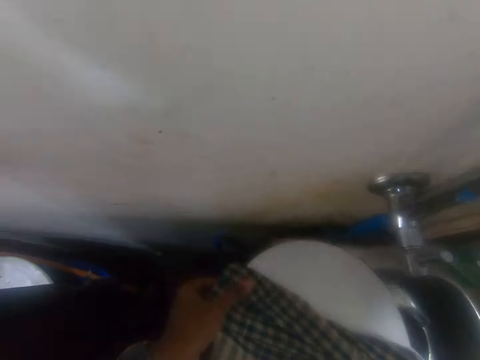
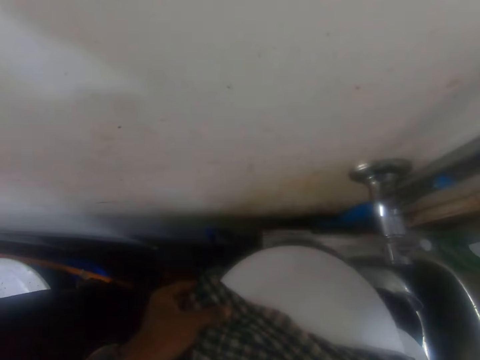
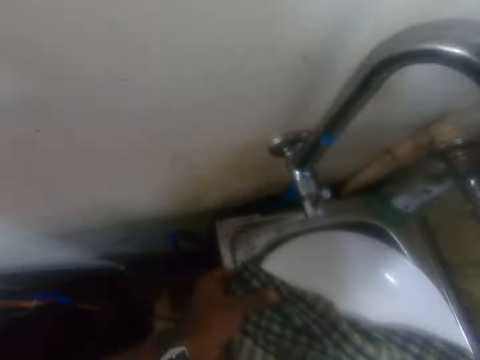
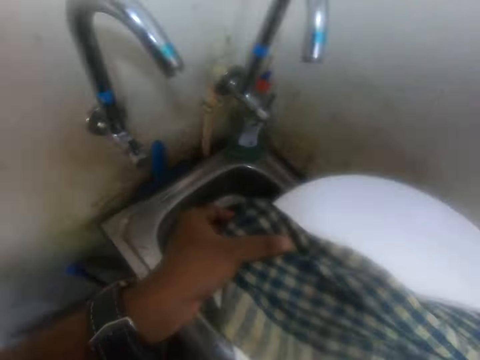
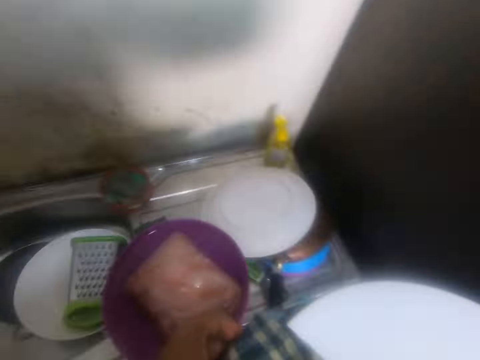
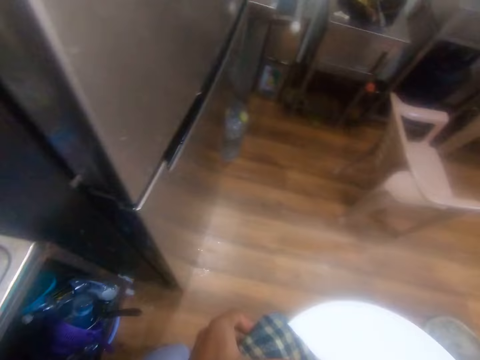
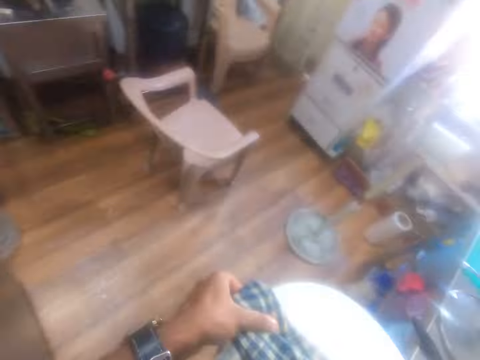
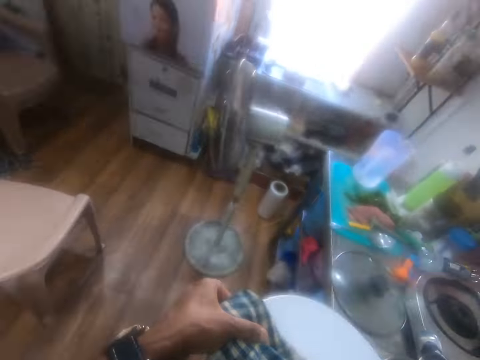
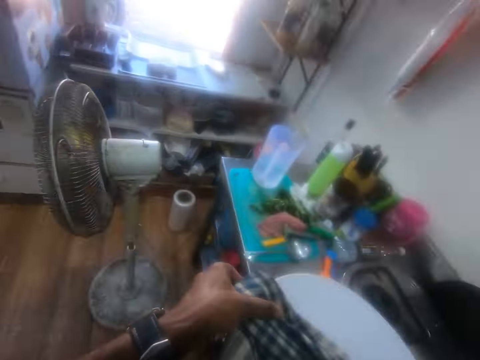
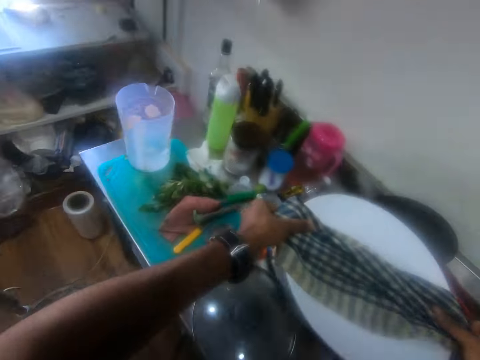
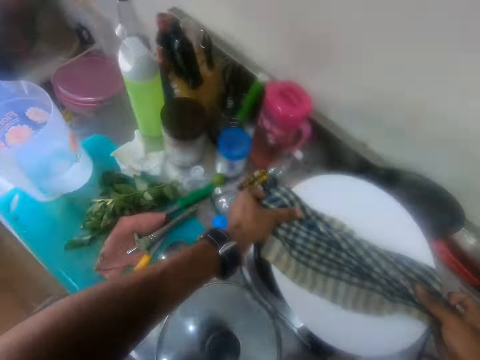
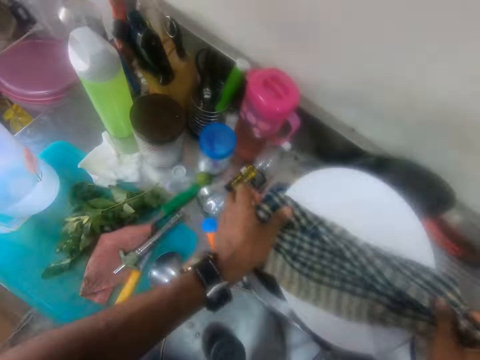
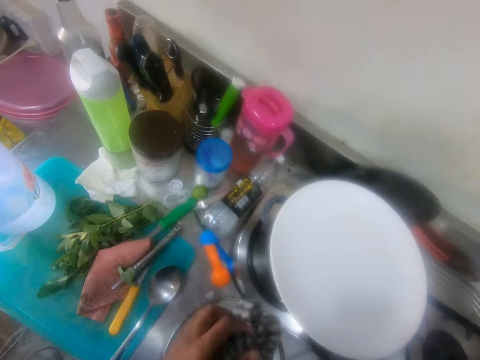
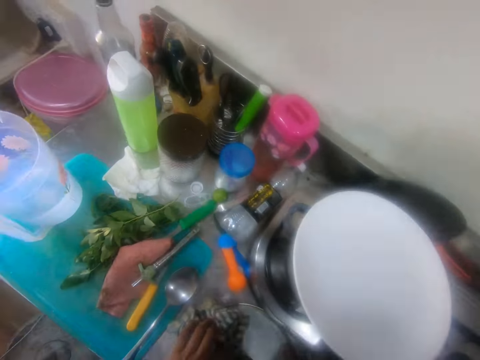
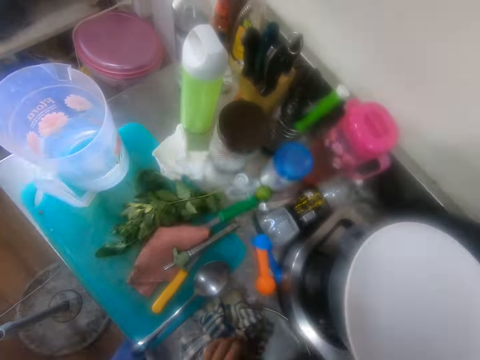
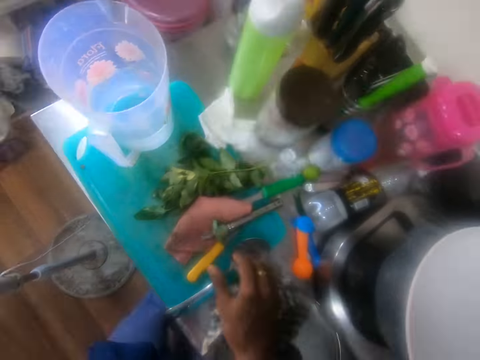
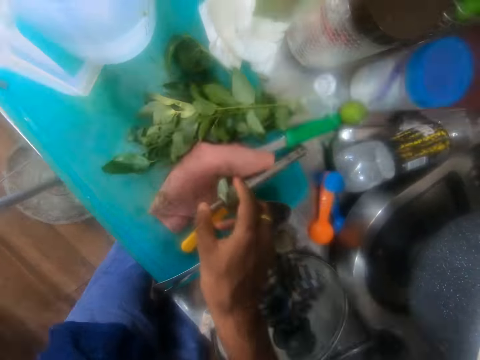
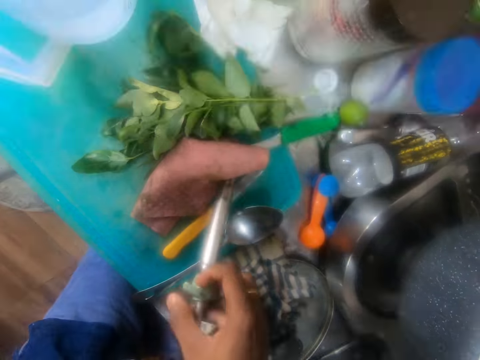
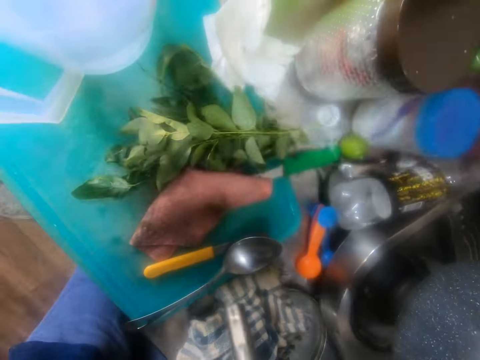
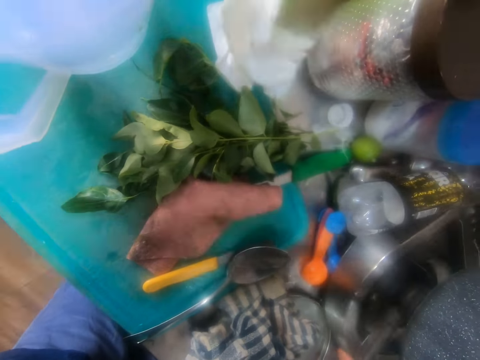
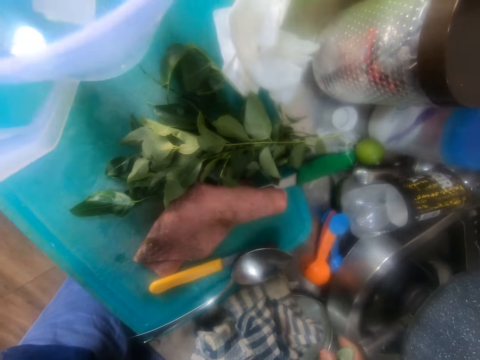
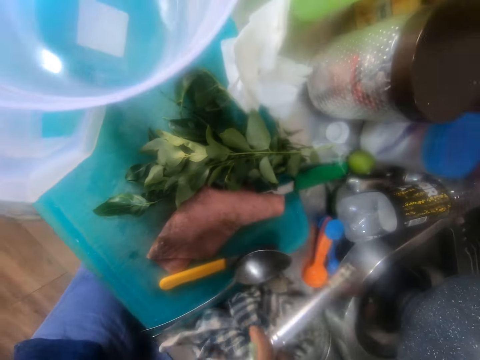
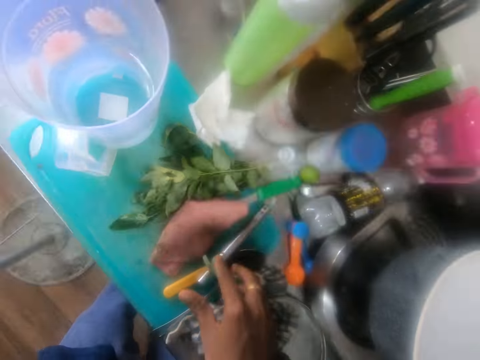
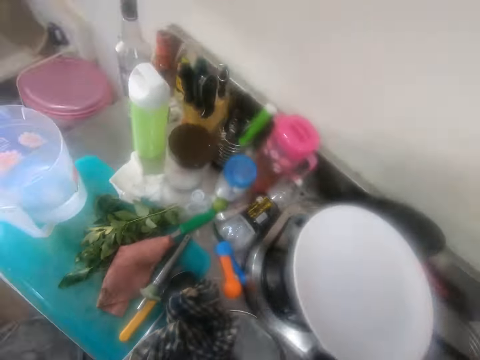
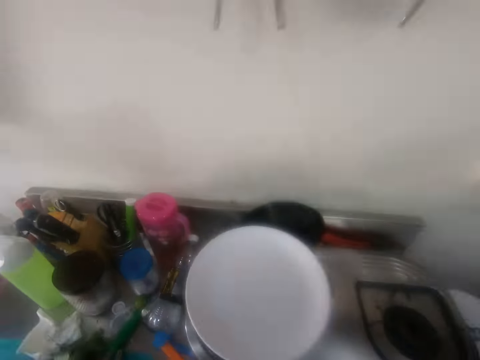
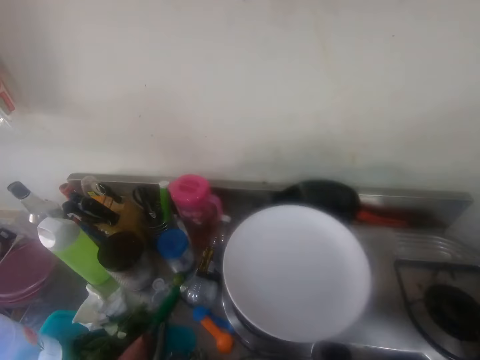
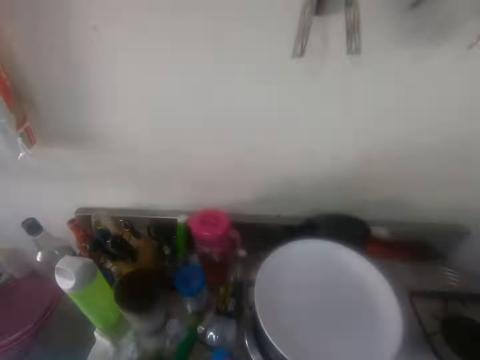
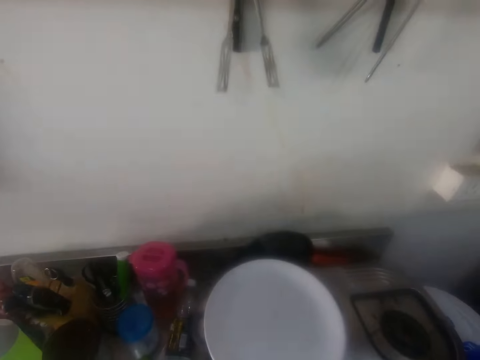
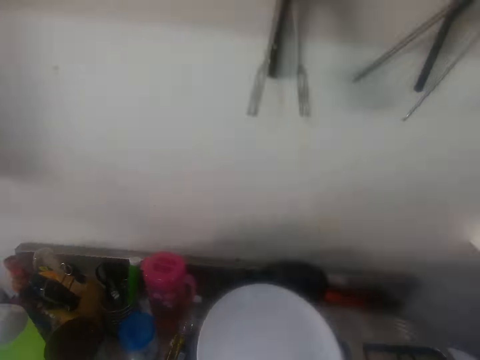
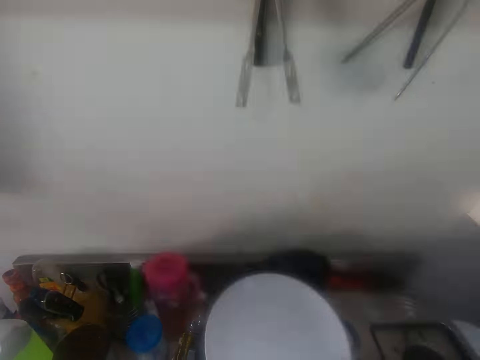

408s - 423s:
The camera wearer puts the pot on the sink. They walk around the room. They put the pot on the cooker. They put the fabric on the table. They pick the cooker lighter from the table. They light the cooker with the lighter. They put the lighter on the table. They stare around the room.

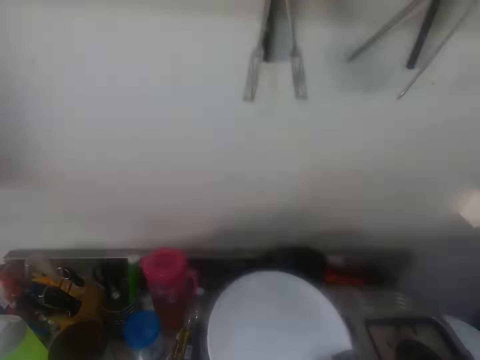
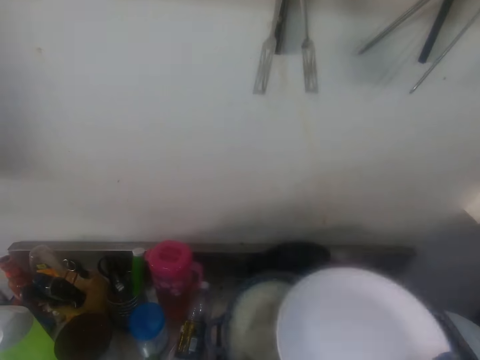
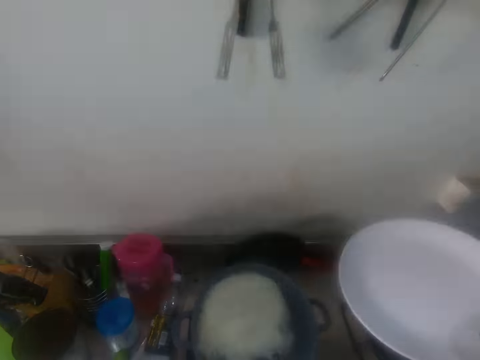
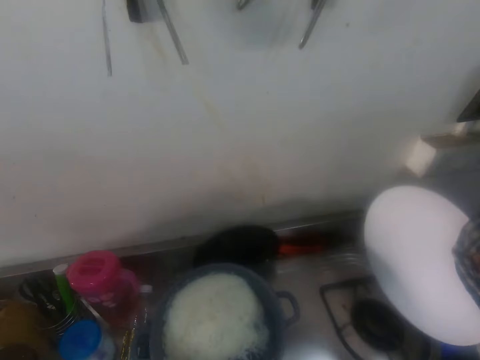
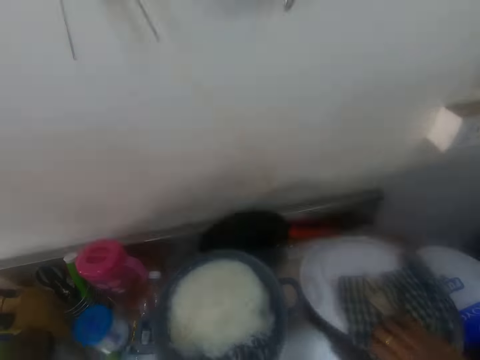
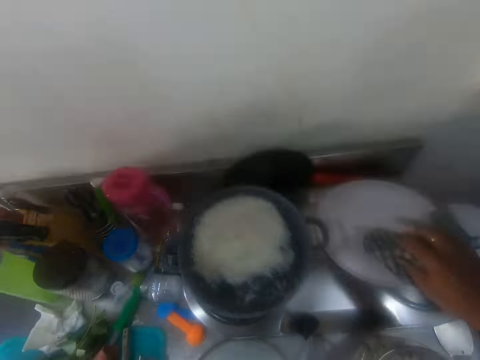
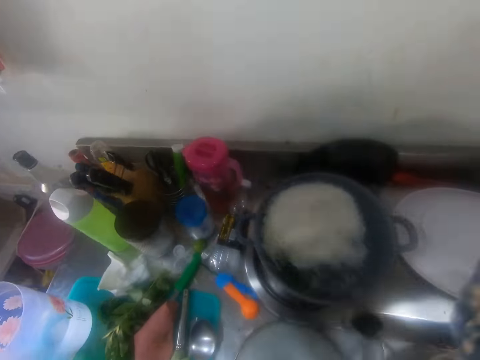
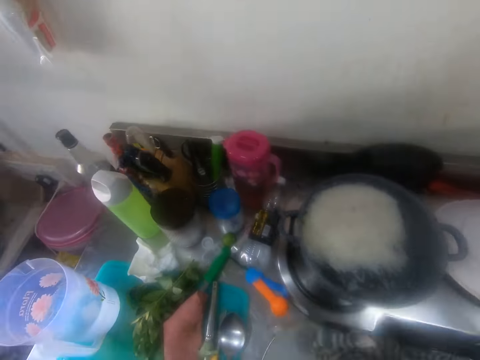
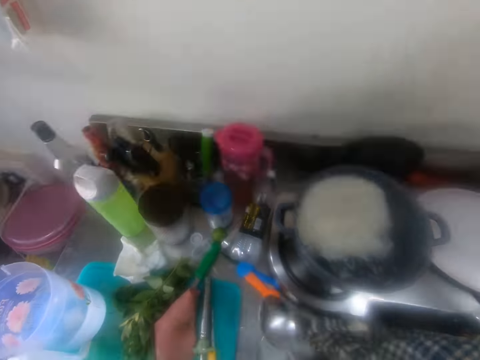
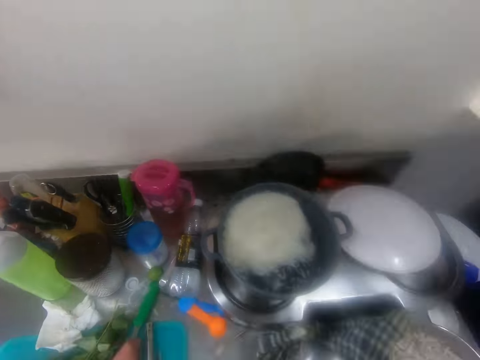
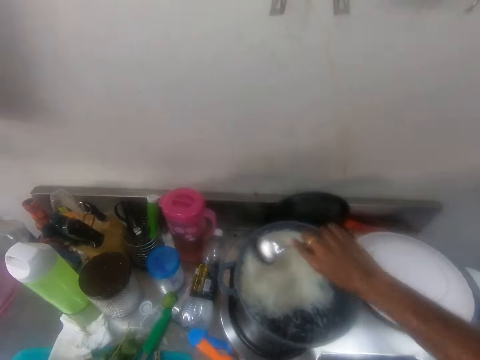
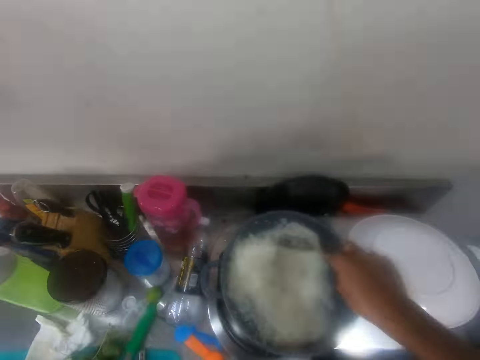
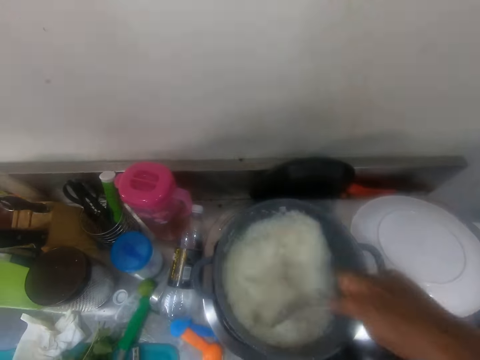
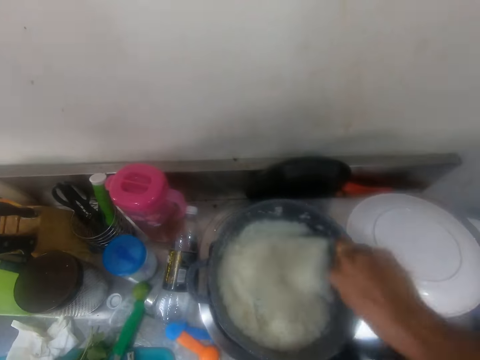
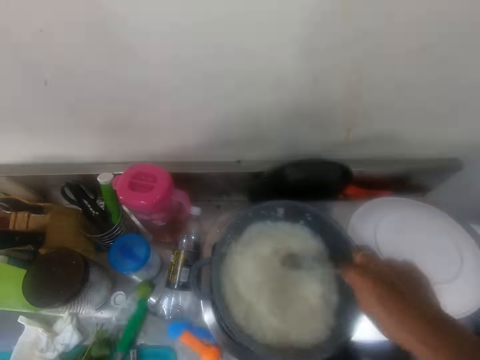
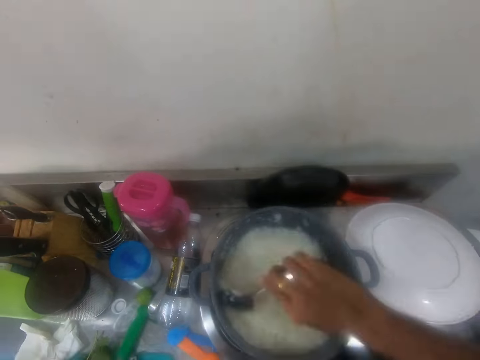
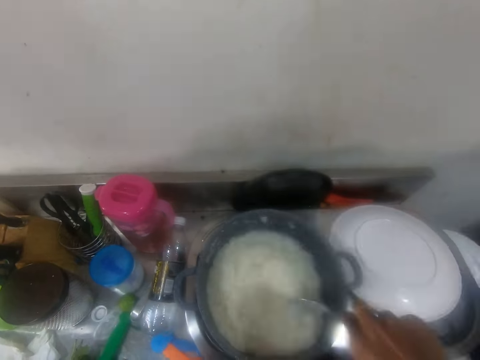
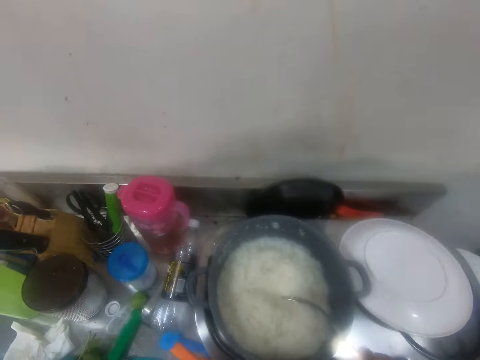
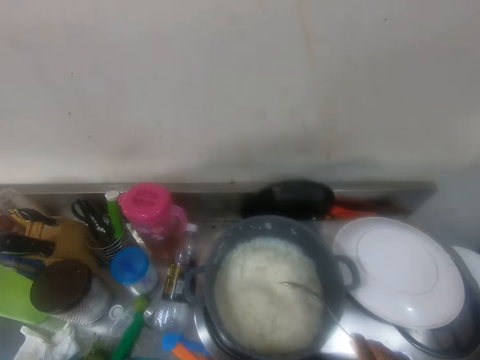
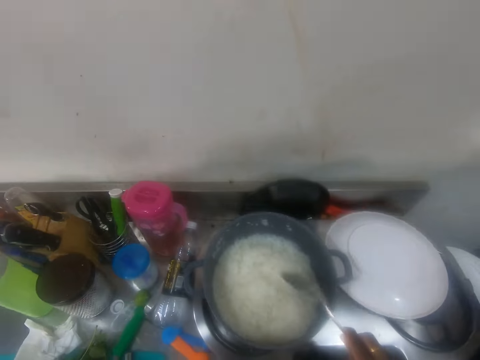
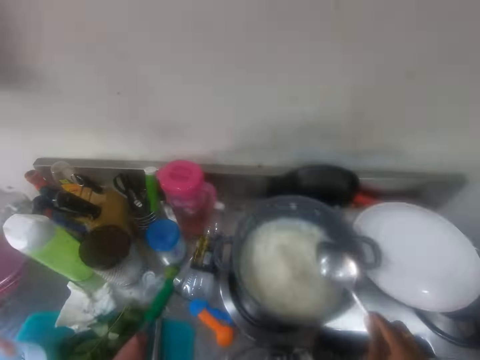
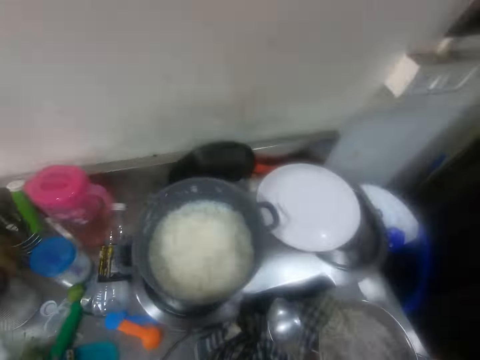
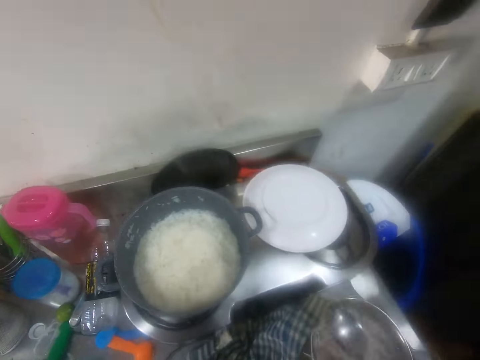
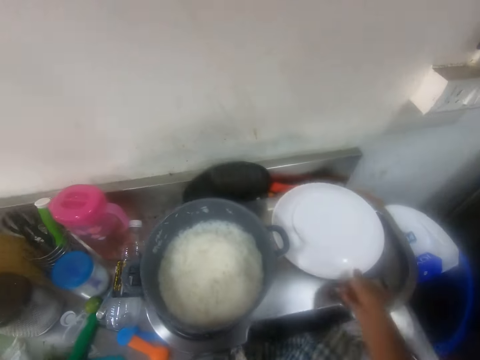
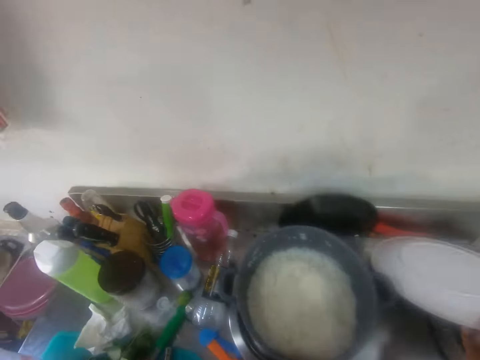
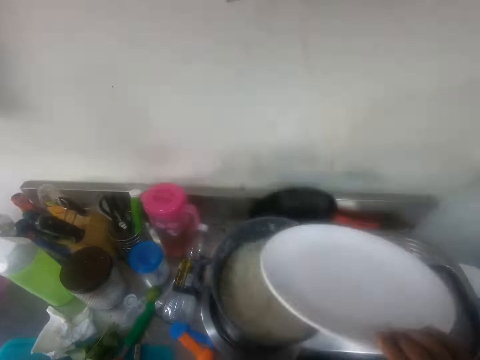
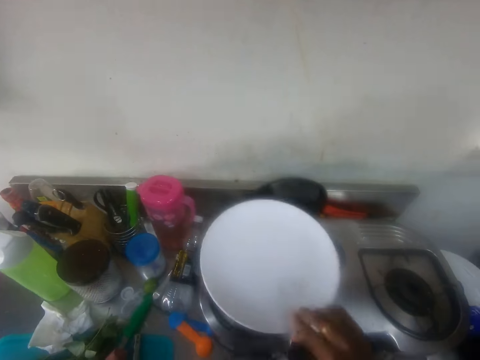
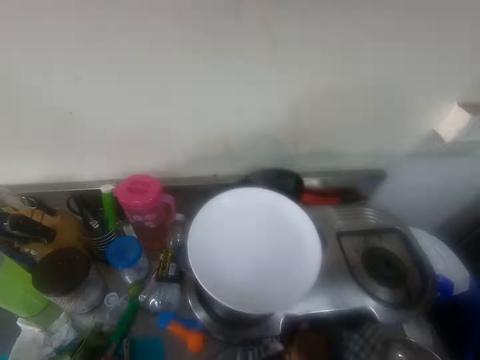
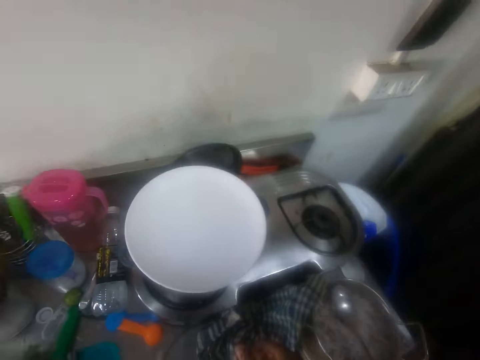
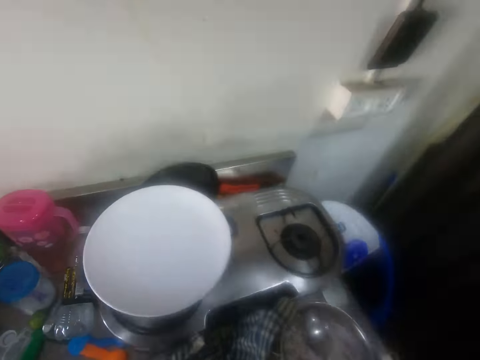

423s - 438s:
The camera wearer opens the pot. They pick the plate. They put the plate on the cooker. They pick the spoon from the table. They stir the food in the pot using the spoon. They hit the spoon on the pot. They put the spoon in the bowl on the table. They pick the plate from the cooker. They cover the pot with the plate.
